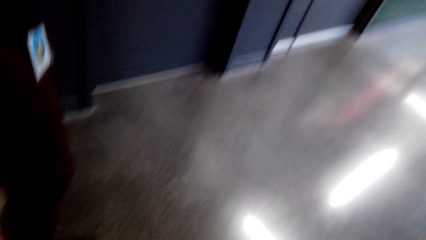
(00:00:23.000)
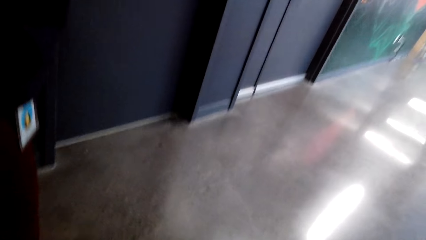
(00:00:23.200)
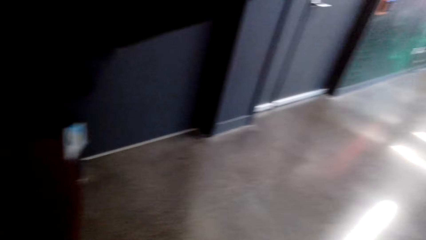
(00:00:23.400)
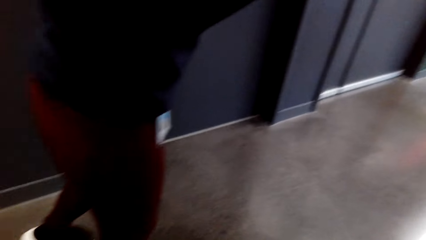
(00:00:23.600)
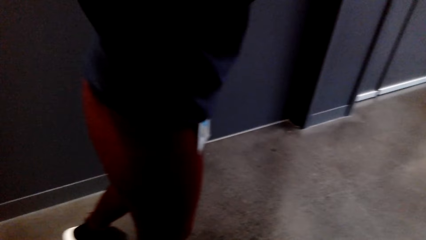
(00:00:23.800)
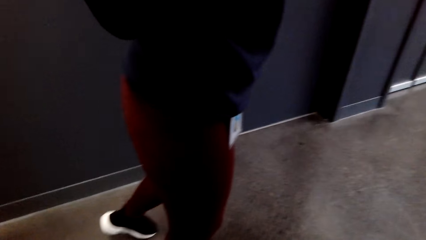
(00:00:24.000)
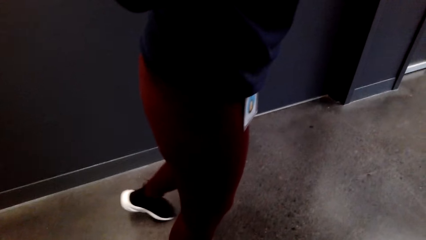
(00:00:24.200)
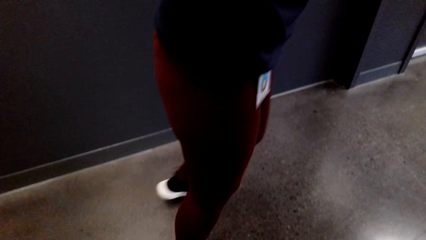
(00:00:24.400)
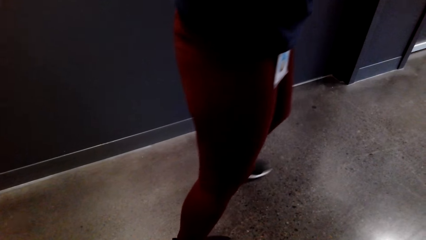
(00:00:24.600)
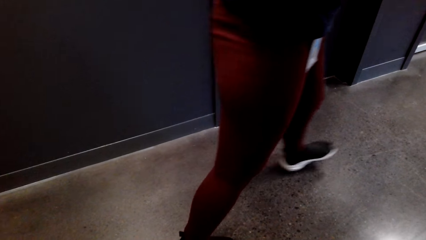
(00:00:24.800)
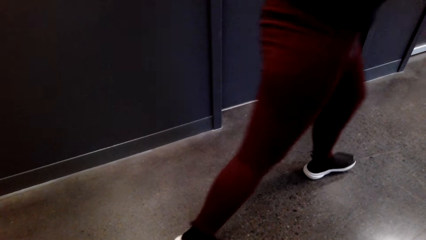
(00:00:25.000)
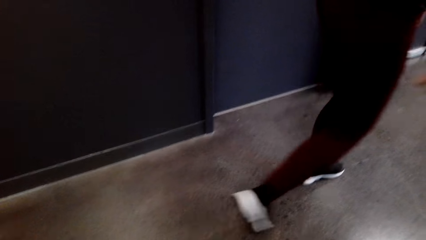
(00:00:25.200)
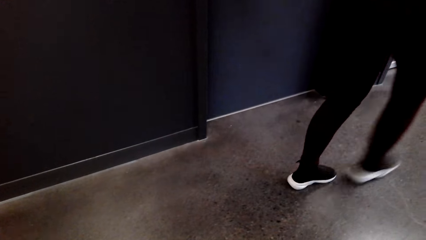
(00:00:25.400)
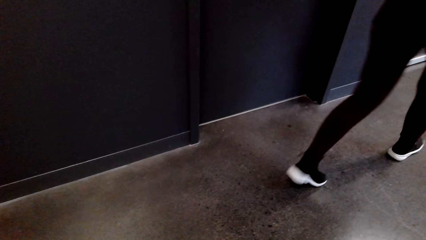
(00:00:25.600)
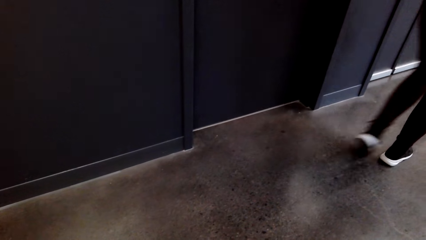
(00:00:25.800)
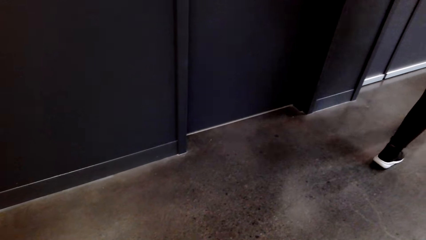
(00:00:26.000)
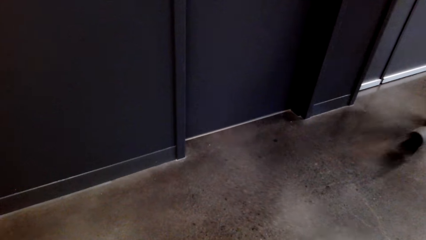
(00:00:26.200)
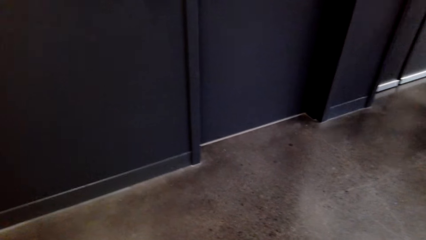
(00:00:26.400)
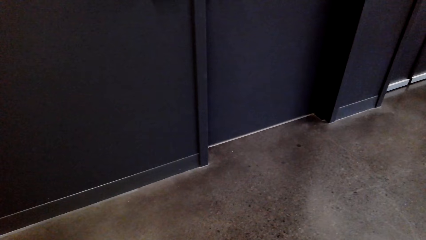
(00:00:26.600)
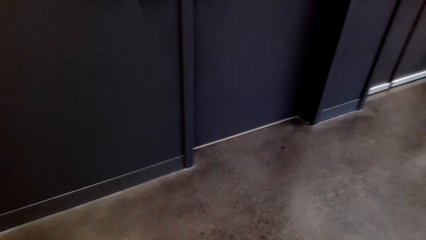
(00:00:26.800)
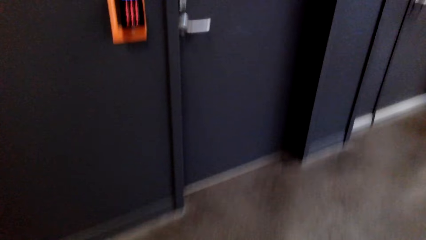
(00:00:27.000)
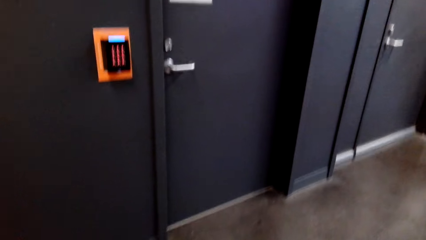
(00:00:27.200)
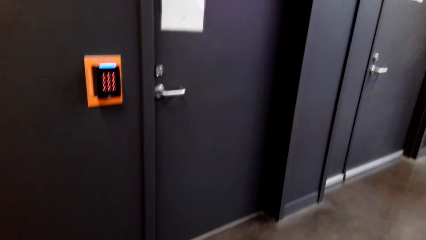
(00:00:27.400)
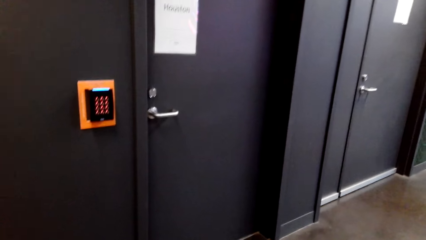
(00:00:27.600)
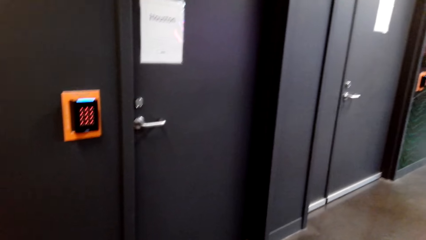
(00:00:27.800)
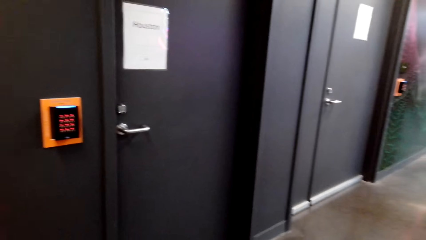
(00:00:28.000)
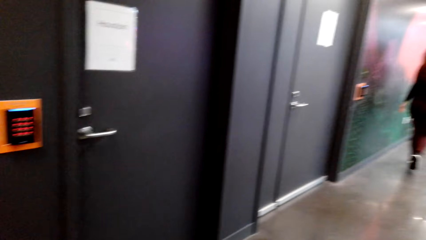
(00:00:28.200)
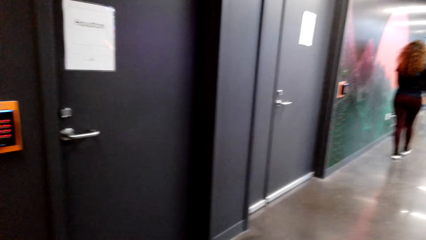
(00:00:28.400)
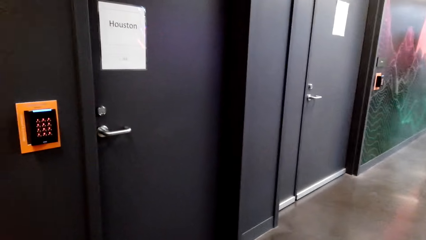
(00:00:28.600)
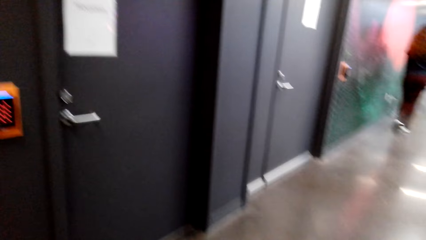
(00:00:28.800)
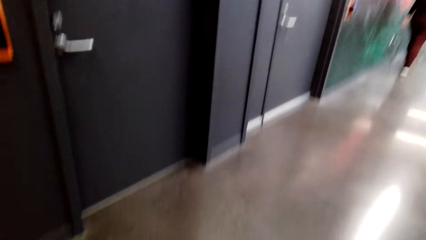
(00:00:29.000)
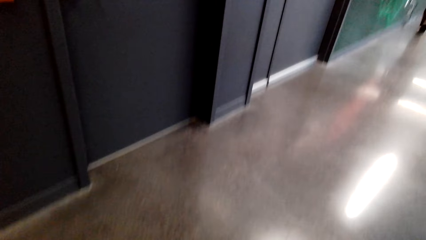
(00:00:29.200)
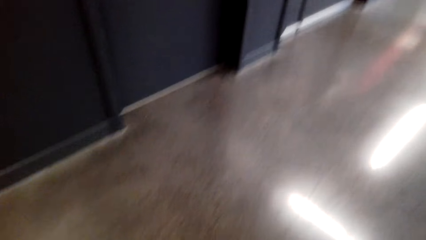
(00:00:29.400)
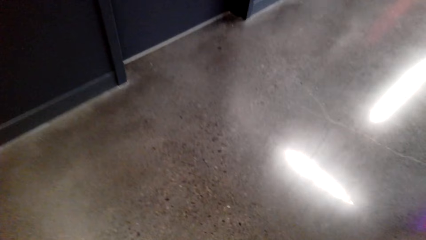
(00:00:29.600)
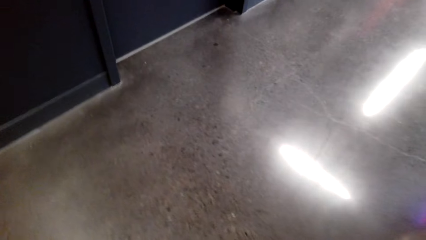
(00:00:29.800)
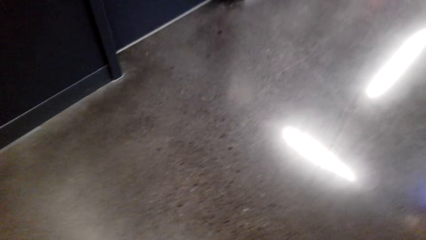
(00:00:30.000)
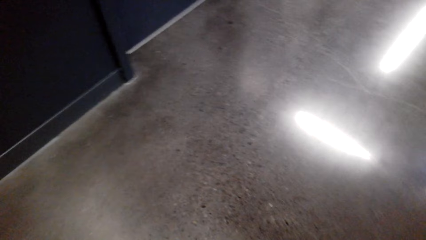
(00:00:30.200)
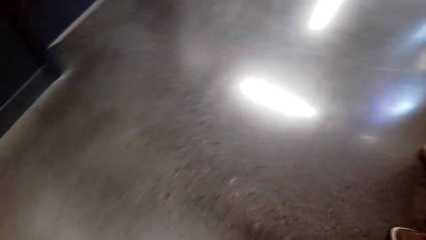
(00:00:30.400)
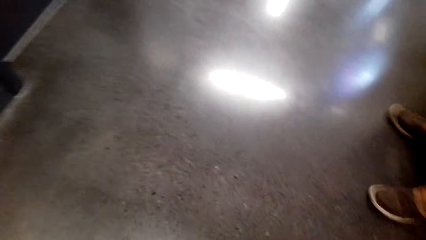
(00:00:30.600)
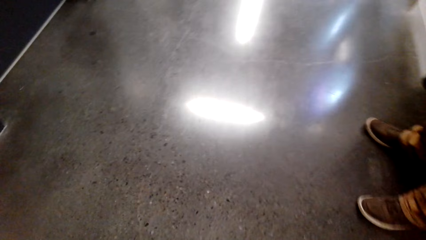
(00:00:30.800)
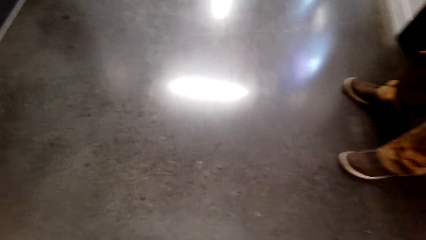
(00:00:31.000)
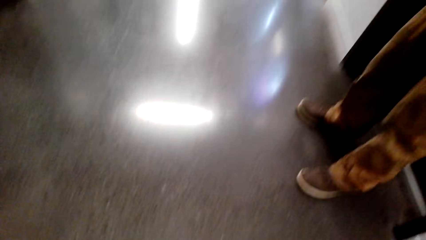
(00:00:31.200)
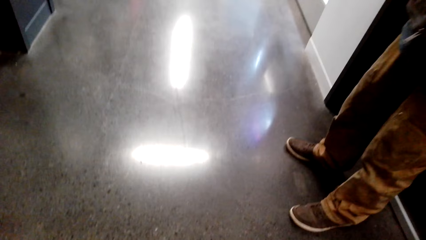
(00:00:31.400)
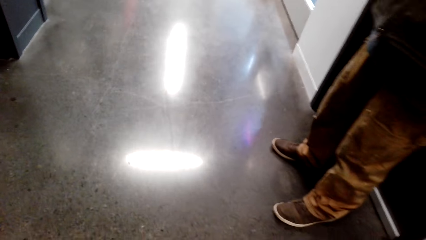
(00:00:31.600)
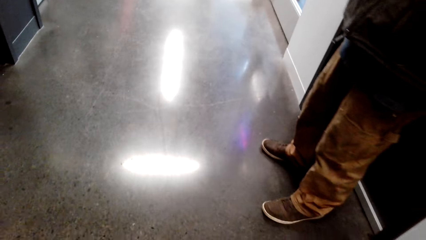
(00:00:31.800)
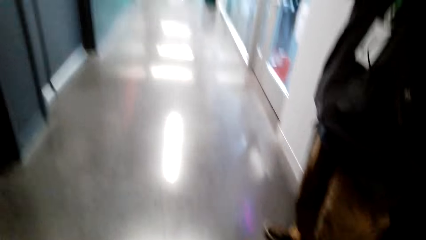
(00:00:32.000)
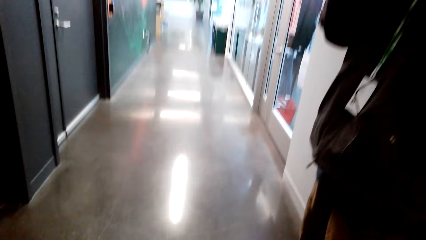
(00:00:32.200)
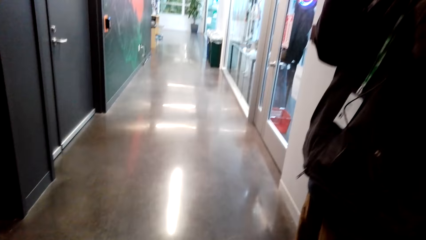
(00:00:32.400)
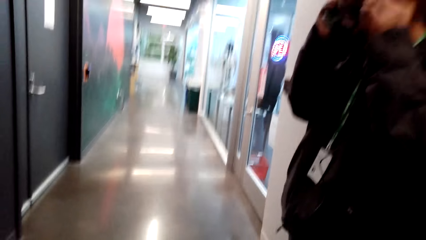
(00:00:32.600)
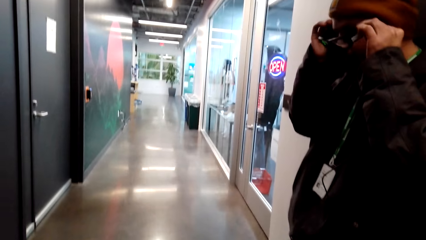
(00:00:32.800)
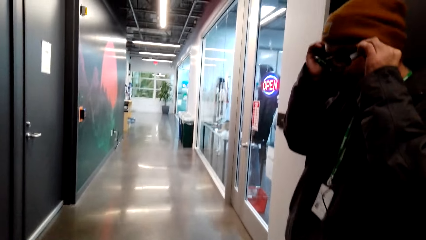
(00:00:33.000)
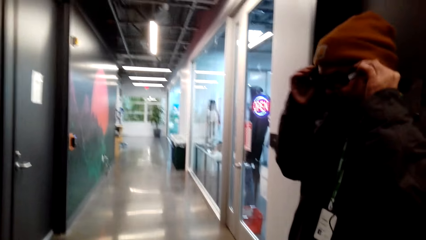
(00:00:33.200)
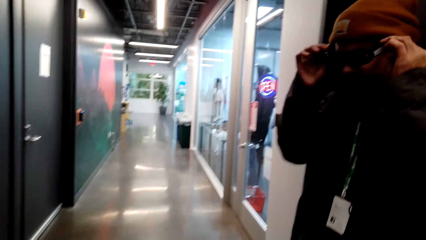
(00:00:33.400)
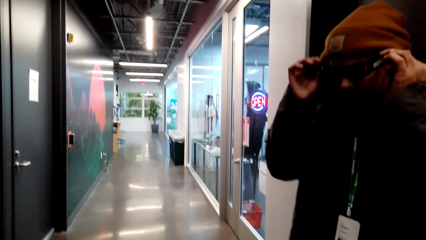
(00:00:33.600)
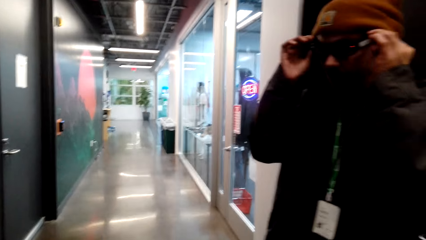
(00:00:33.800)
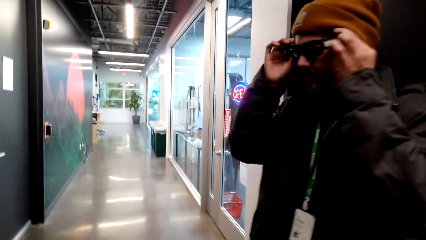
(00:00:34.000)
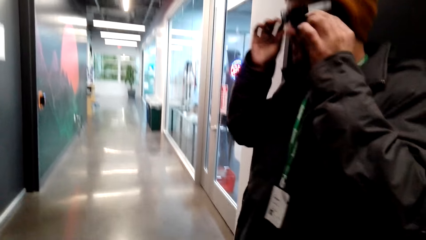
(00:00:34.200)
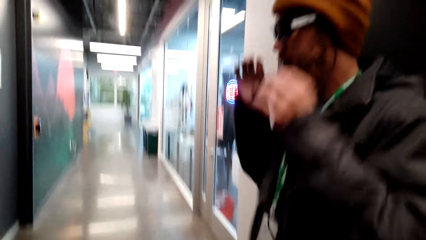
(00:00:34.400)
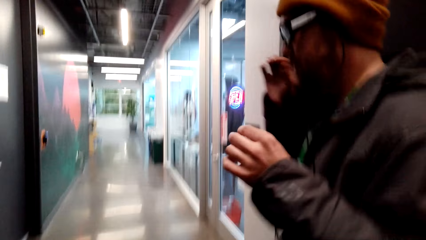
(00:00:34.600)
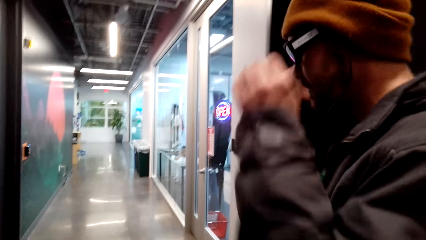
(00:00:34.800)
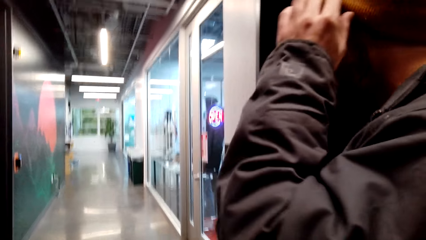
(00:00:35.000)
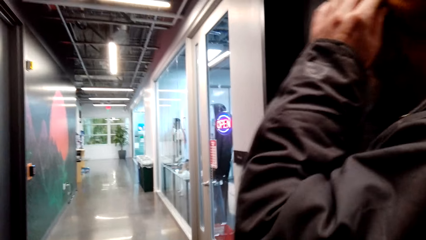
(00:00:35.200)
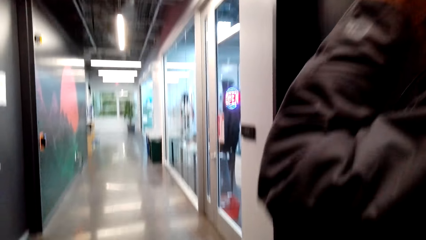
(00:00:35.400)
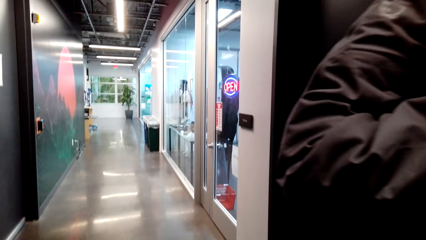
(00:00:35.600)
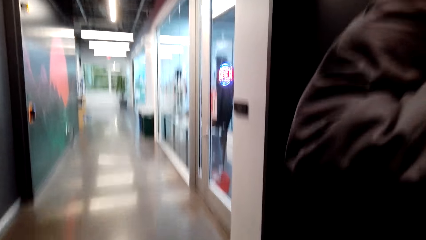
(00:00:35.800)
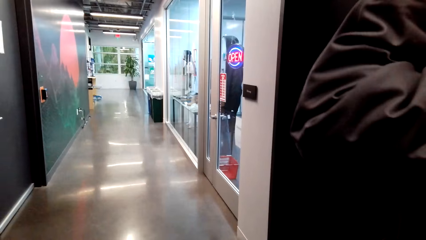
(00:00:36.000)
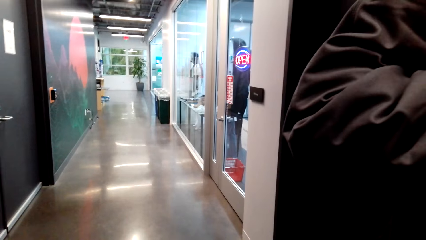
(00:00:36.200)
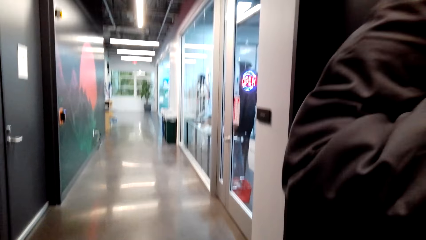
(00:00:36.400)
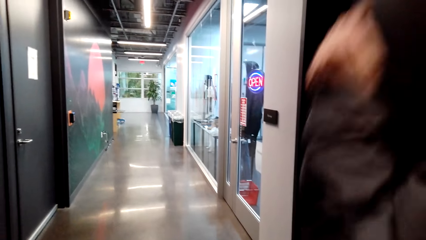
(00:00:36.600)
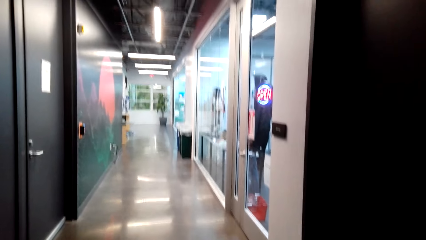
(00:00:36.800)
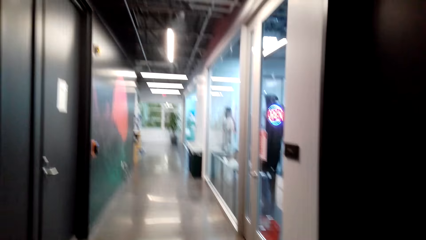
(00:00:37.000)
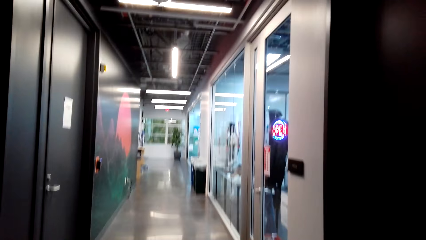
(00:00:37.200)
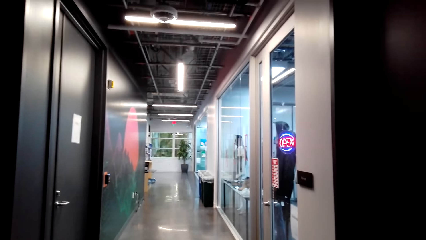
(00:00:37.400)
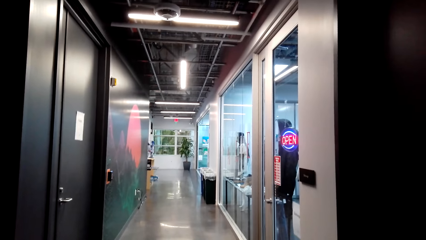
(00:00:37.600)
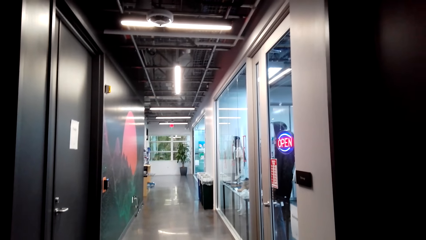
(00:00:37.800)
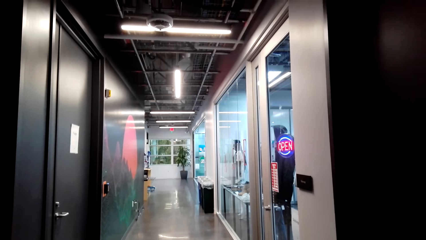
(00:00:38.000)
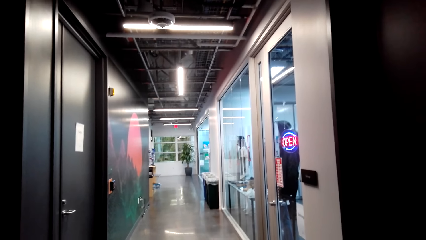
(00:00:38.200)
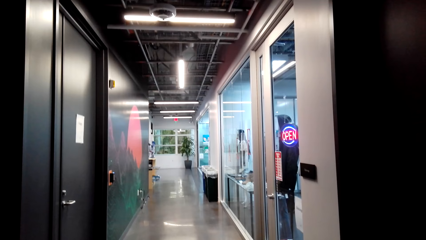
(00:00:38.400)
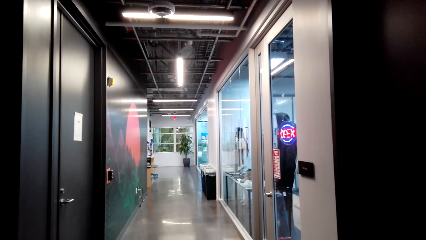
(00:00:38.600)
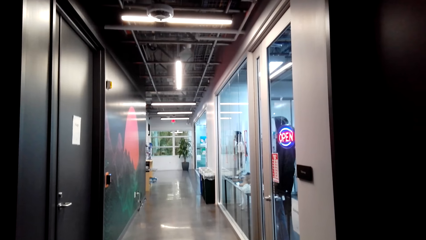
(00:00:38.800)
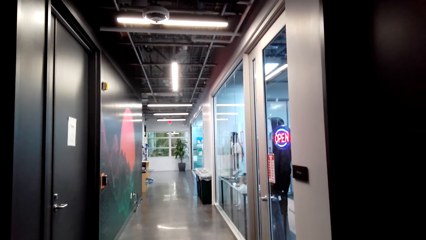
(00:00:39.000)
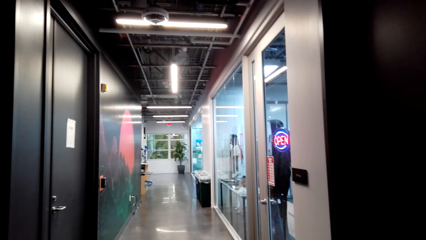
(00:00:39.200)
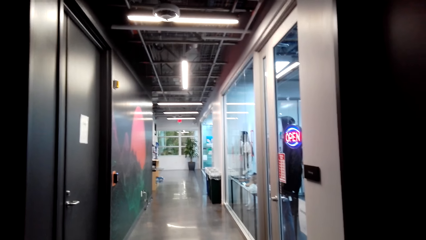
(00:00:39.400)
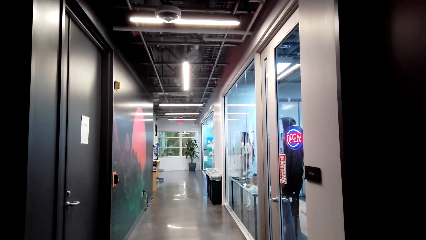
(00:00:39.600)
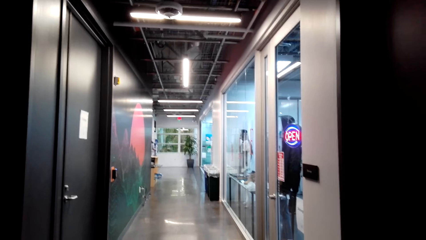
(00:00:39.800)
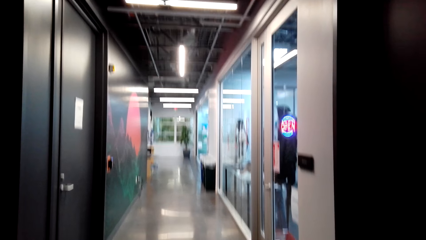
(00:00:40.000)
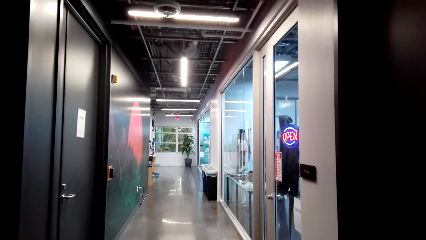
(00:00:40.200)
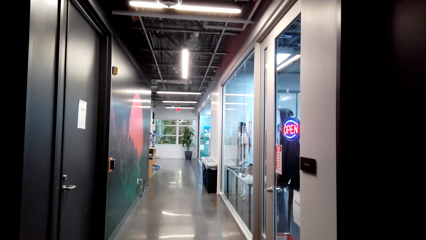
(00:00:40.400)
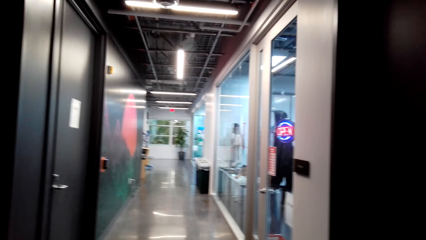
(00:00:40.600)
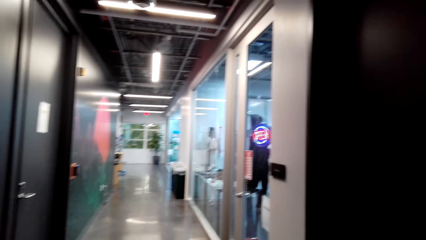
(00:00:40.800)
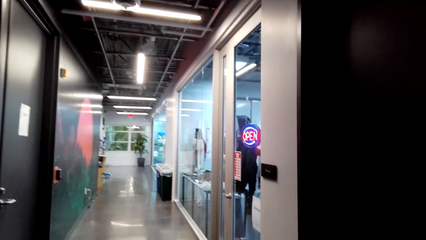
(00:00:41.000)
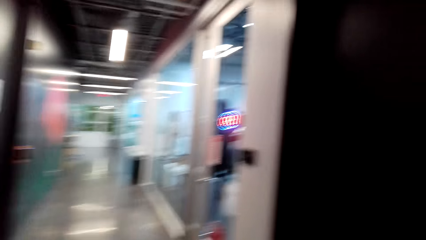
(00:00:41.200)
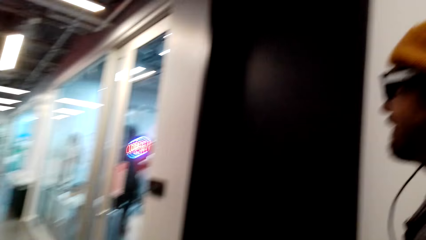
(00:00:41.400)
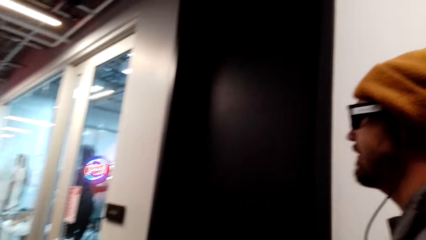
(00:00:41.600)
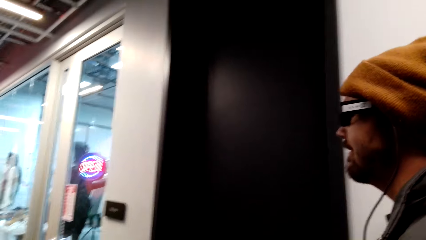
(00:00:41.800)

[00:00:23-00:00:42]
A woman walks around. The camera wearer looks around. They dialogue with the cashier. A man wears the glasses. The camera wearer looks around the store.
